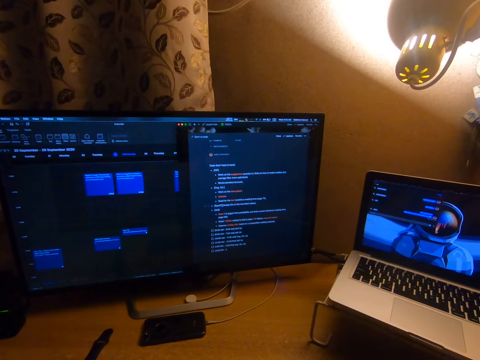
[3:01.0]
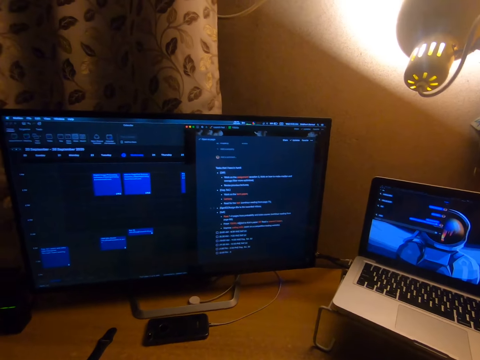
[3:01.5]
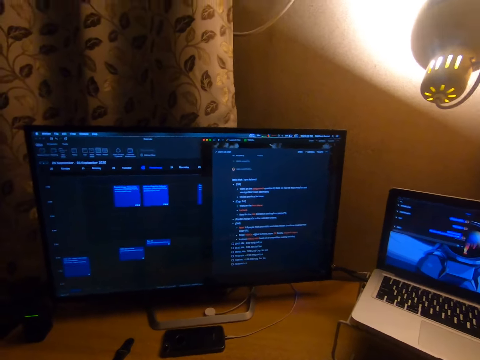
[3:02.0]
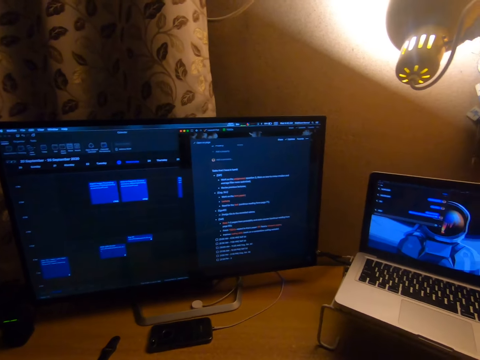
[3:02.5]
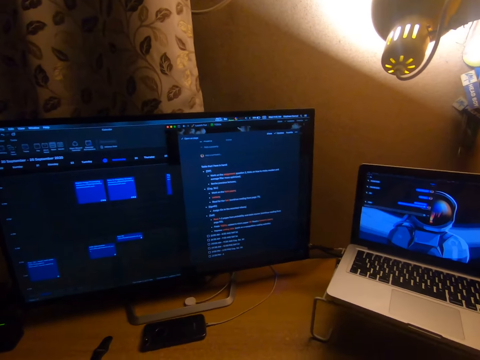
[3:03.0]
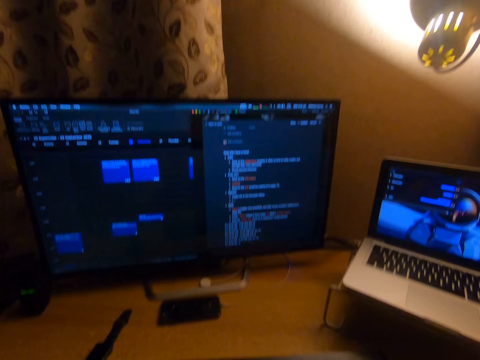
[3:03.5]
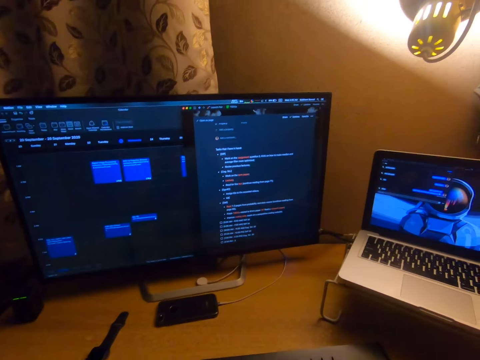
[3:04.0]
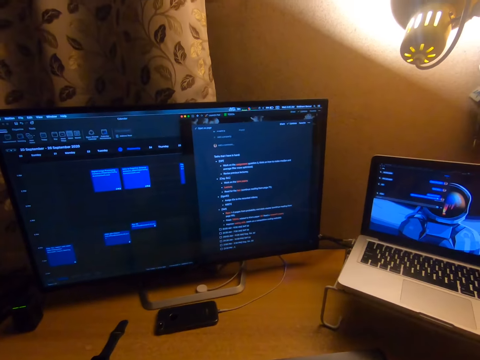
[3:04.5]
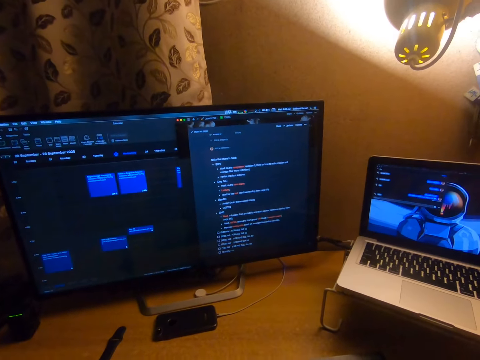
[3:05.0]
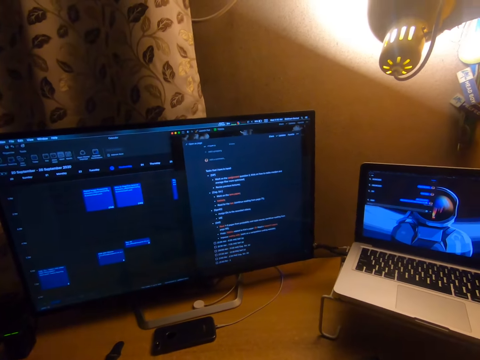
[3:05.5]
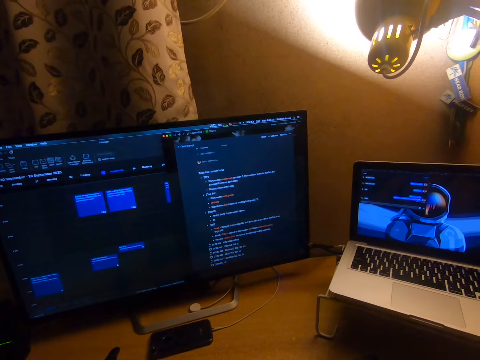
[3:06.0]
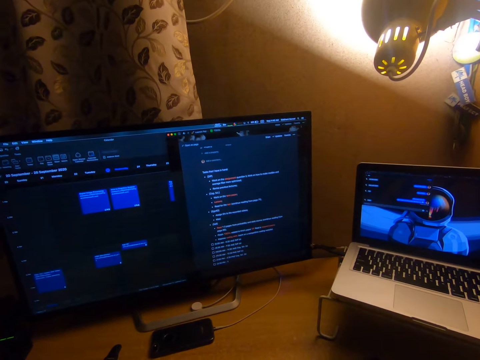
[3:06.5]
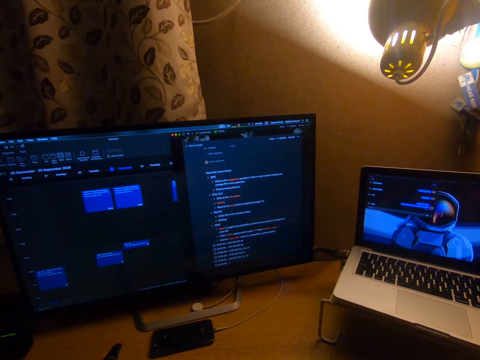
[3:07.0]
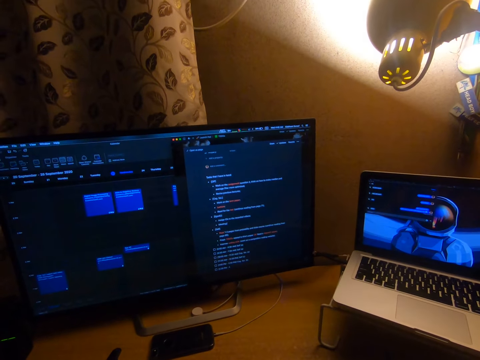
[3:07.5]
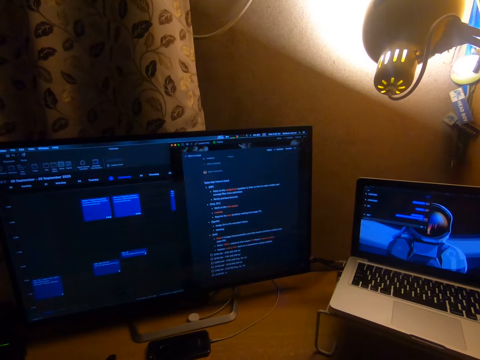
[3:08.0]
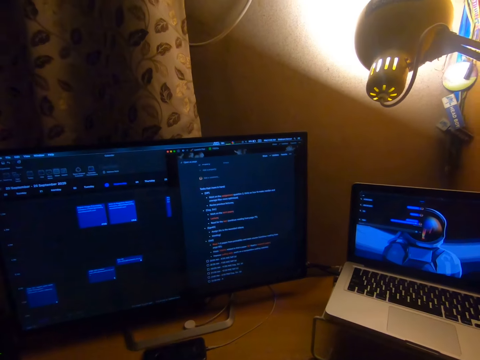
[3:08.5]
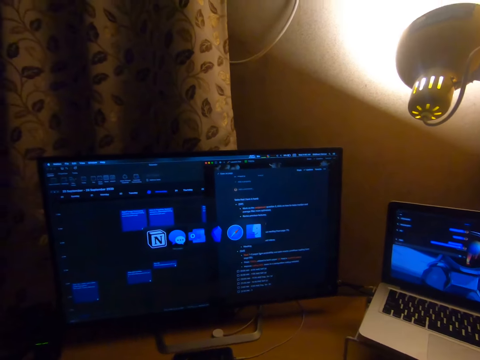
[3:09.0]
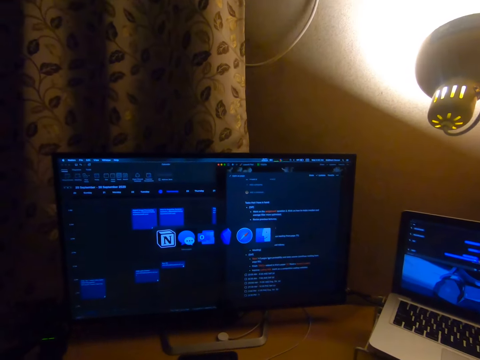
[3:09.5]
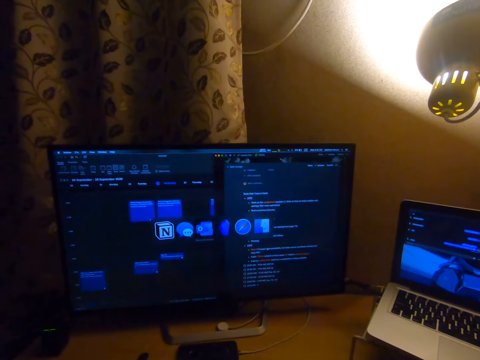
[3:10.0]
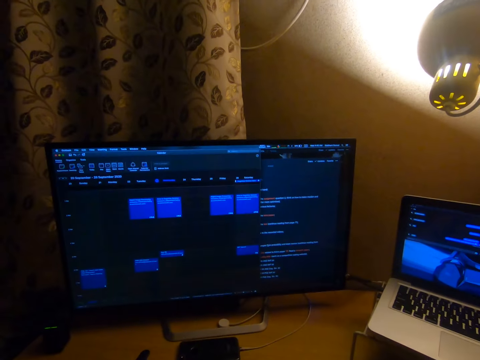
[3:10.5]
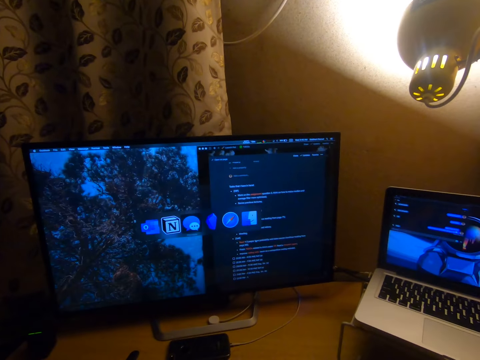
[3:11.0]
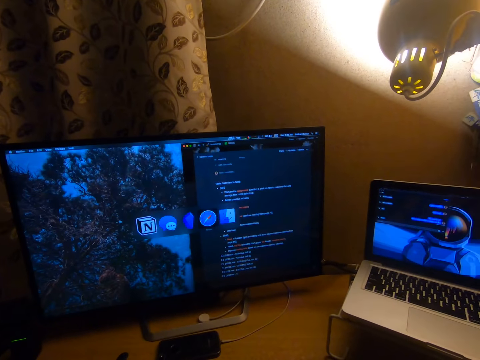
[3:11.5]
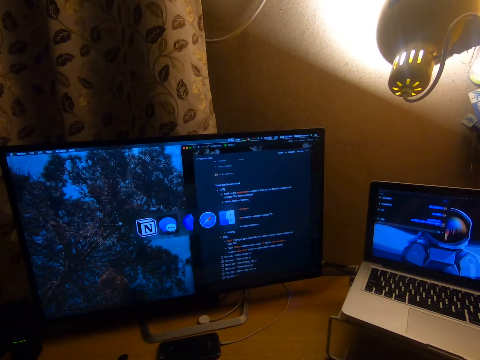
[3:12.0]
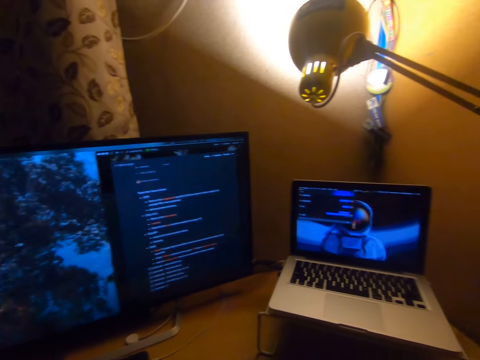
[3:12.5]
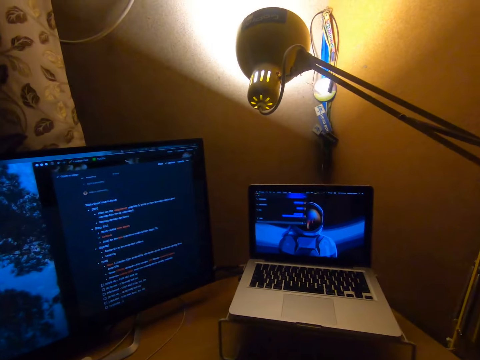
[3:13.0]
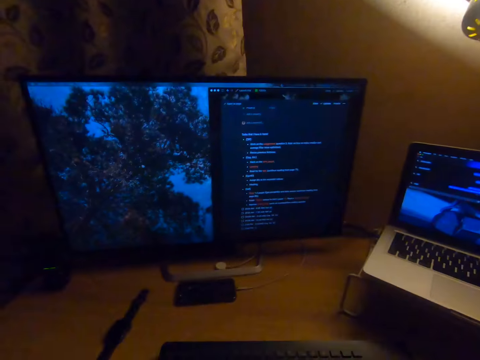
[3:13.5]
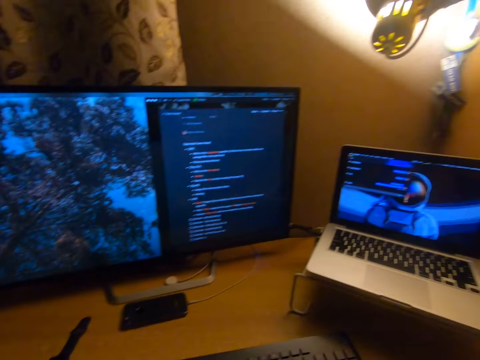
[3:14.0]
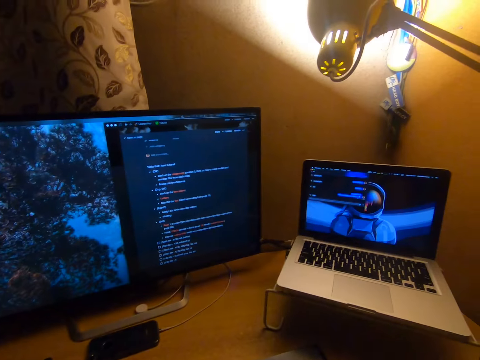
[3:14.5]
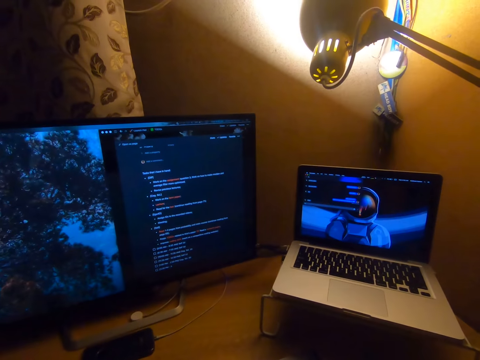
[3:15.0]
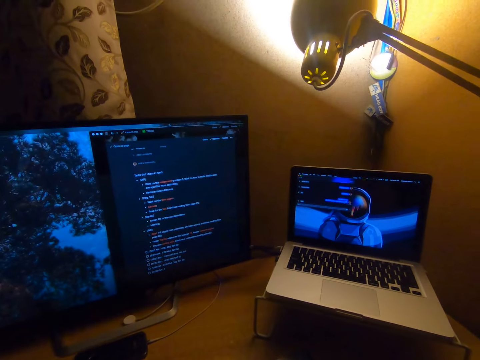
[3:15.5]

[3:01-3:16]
The camera wearer types something in a computer. He puts a space between sentences. He moves his head. He displays something at his computer screen. He stops displaying something at his computer screen. He displays something at his computer screen. He stops displaying something at his computer screen. He turns his head.

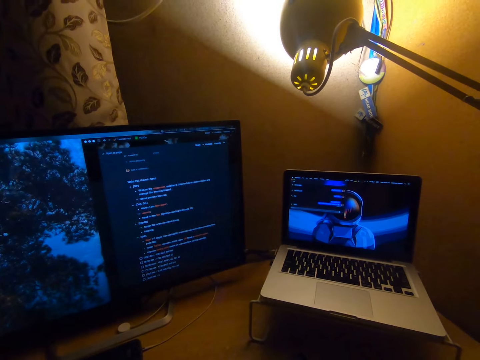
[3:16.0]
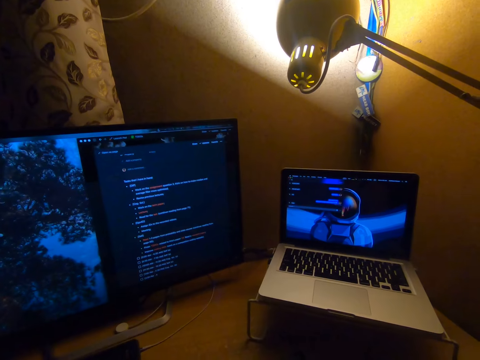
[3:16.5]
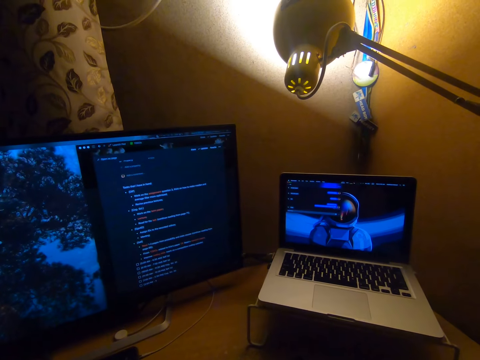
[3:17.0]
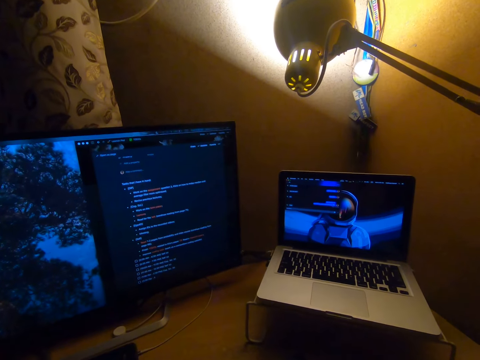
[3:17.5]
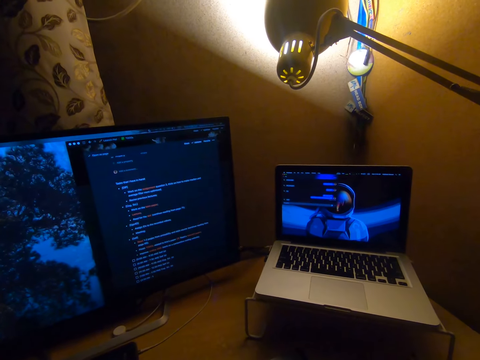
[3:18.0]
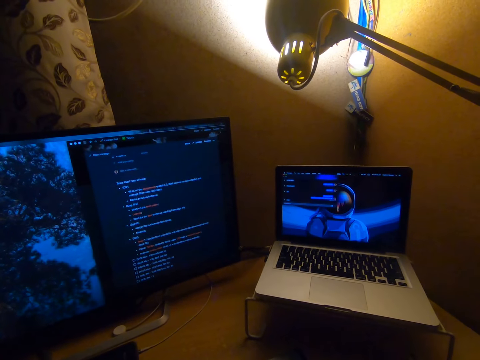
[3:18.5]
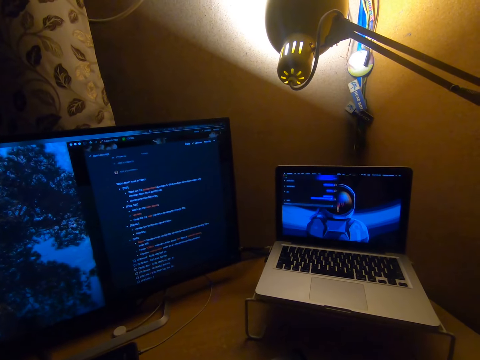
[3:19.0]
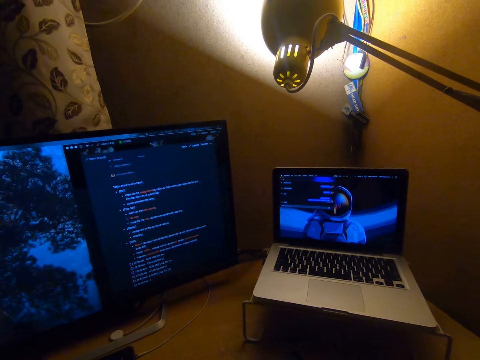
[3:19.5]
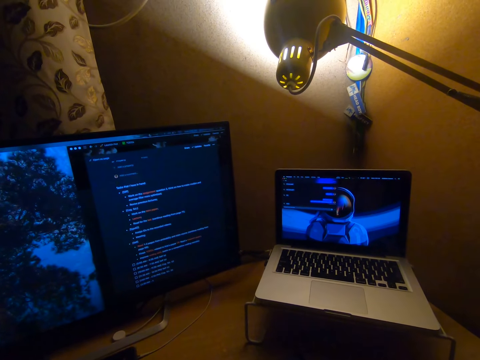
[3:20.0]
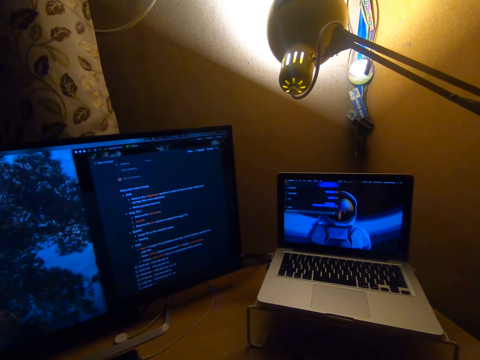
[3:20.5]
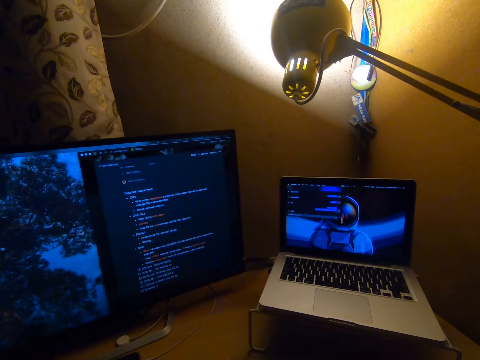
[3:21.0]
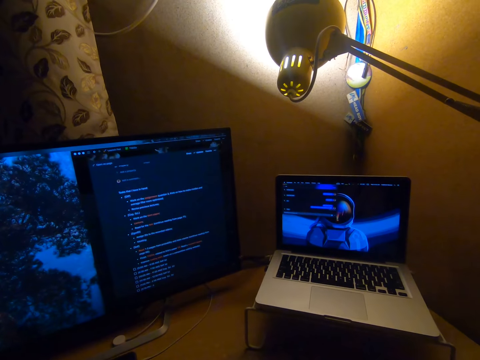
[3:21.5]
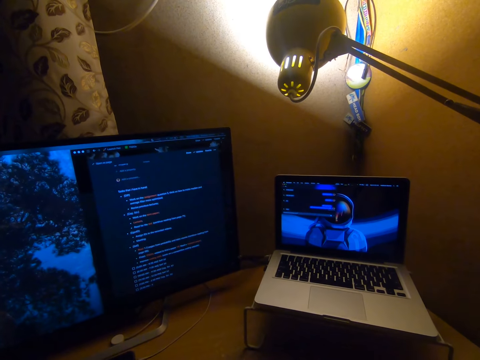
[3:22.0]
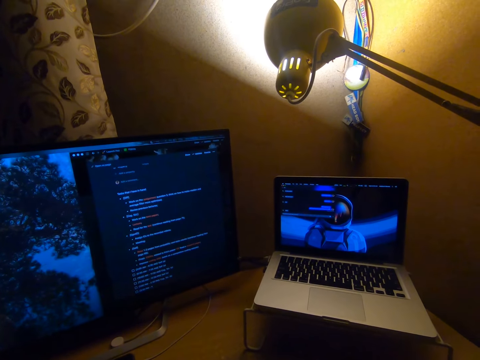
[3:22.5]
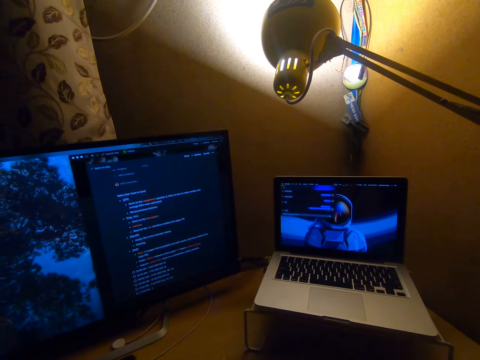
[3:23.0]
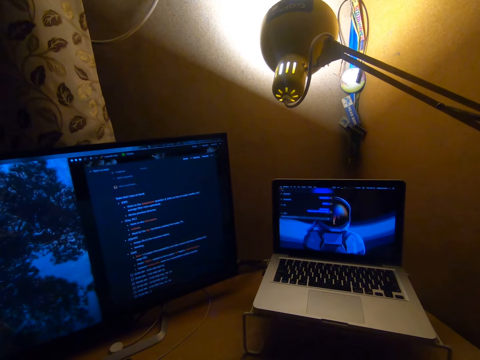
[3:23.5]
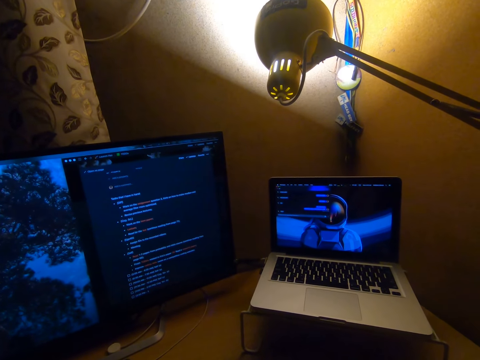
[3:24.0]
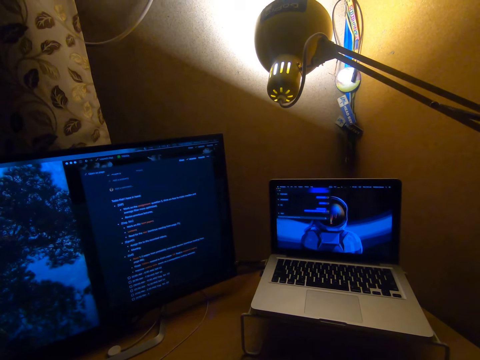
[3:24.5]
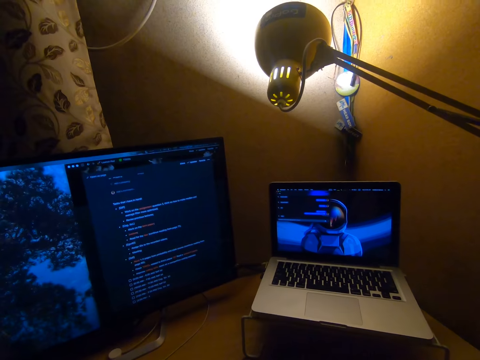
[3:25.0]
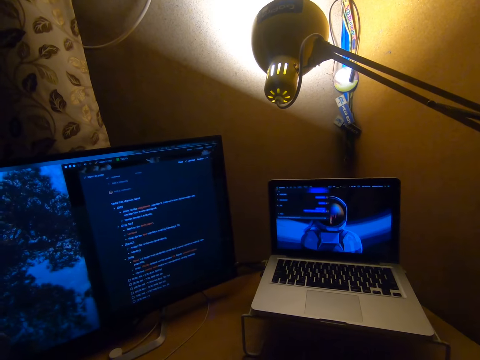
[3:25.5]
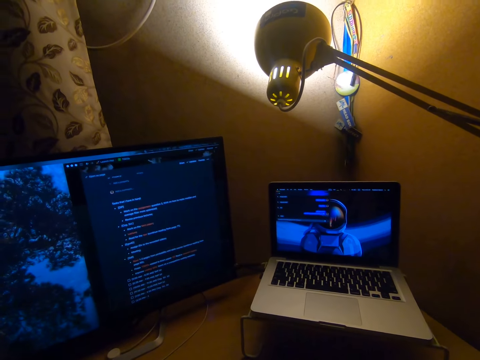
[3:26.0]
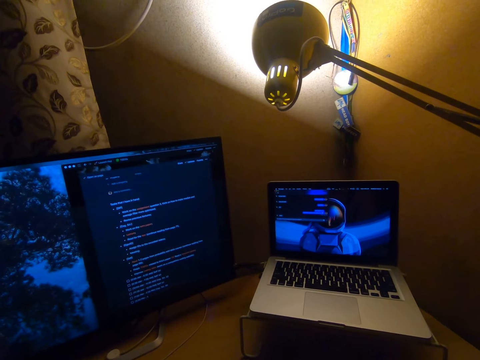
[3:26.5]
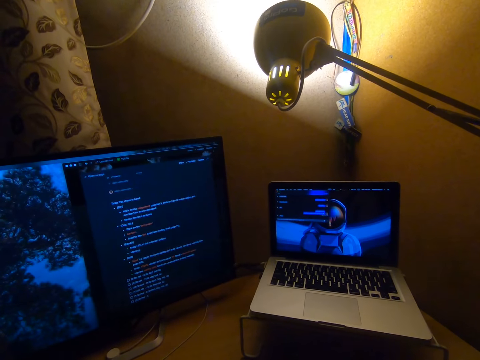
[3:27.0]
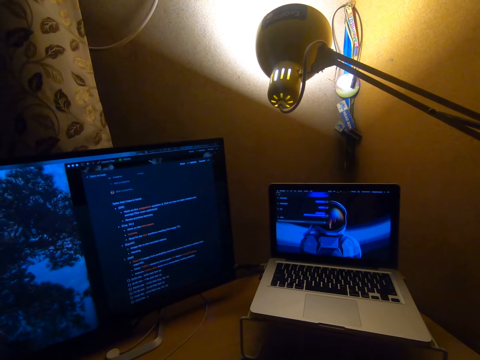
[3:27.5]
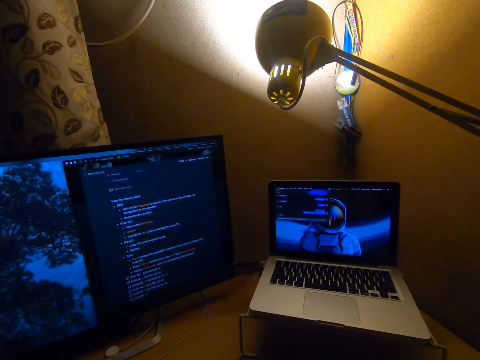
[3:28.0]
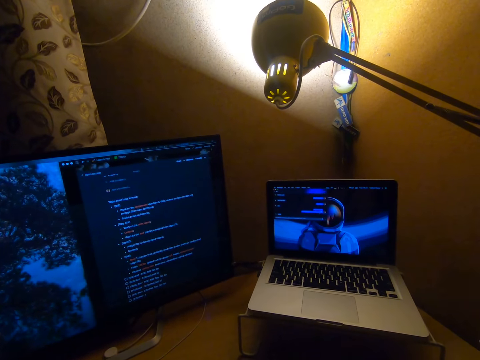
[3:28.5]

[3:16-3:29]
The camera wearer types something in a computer.
